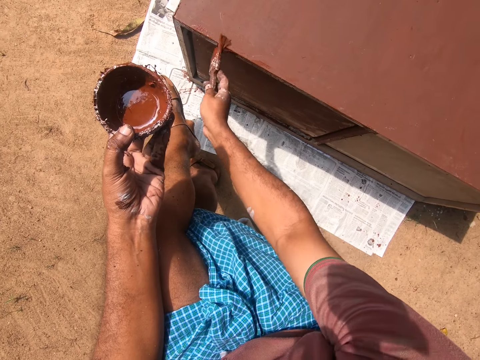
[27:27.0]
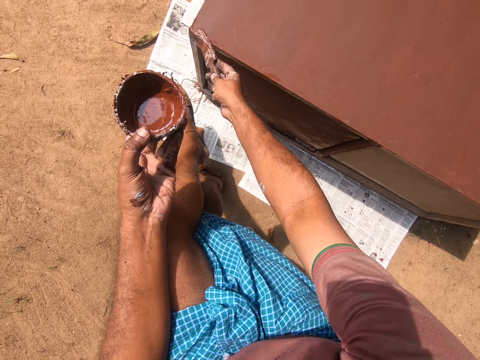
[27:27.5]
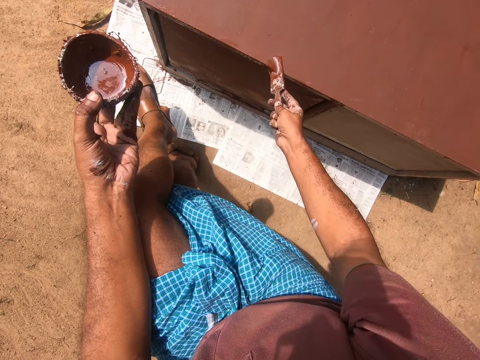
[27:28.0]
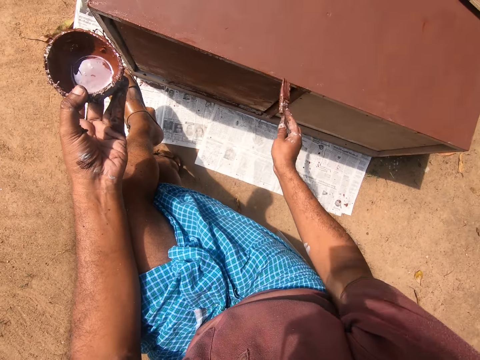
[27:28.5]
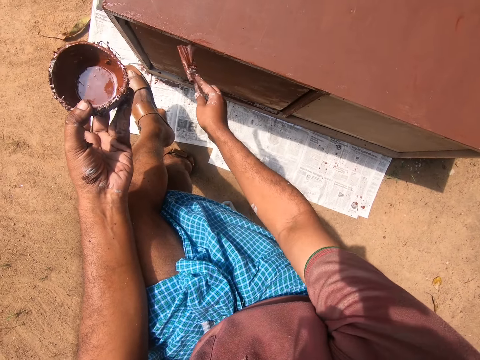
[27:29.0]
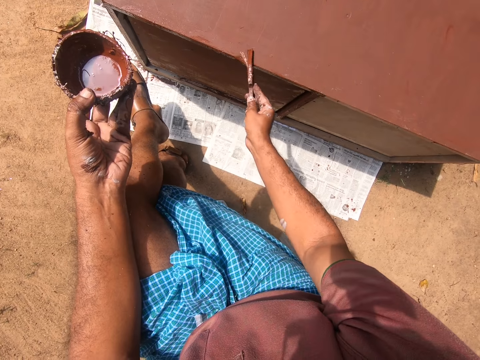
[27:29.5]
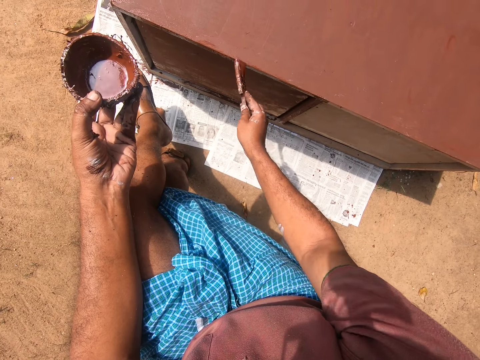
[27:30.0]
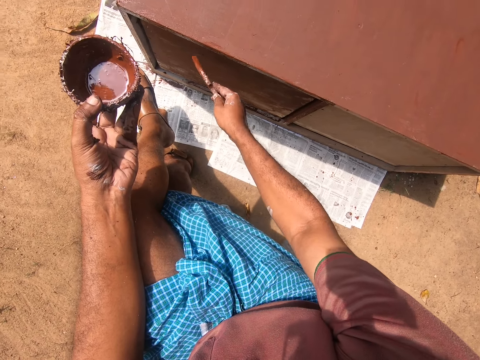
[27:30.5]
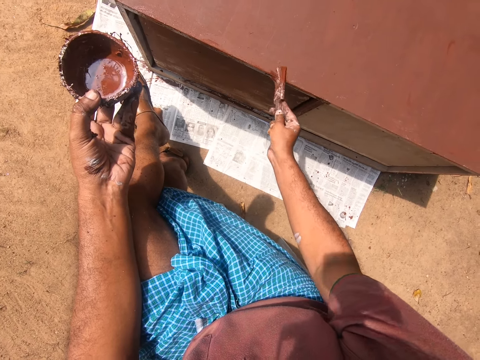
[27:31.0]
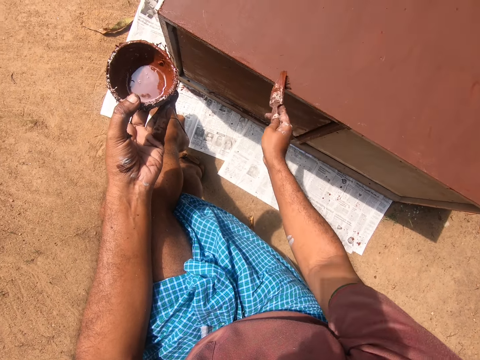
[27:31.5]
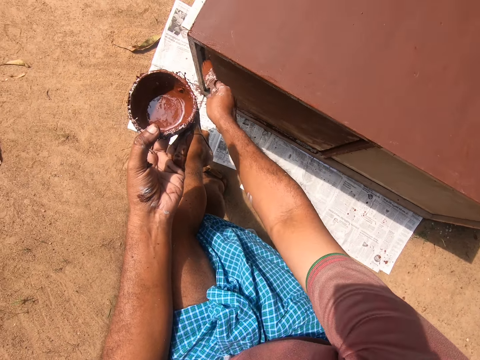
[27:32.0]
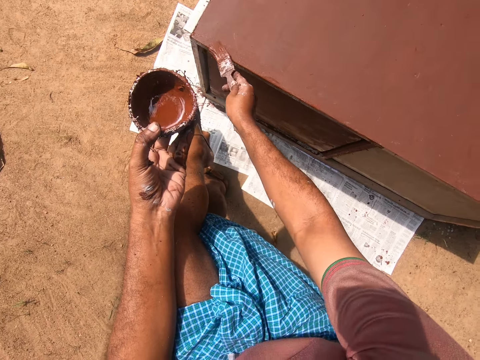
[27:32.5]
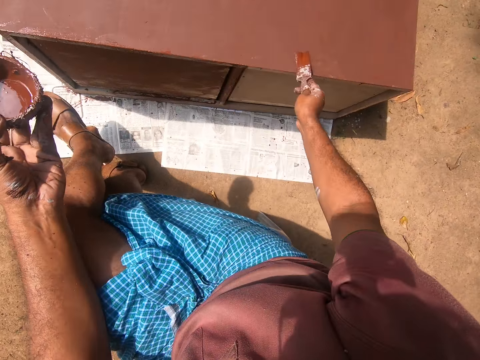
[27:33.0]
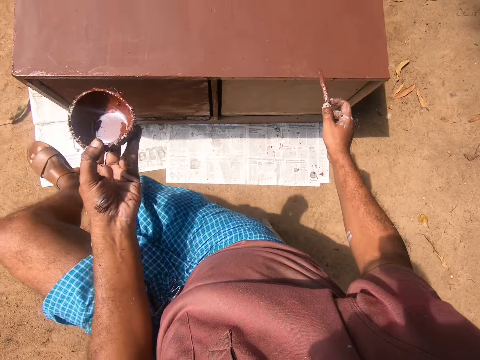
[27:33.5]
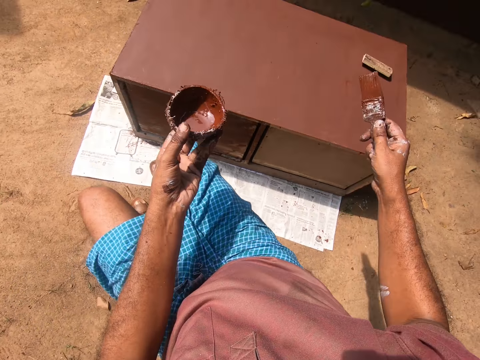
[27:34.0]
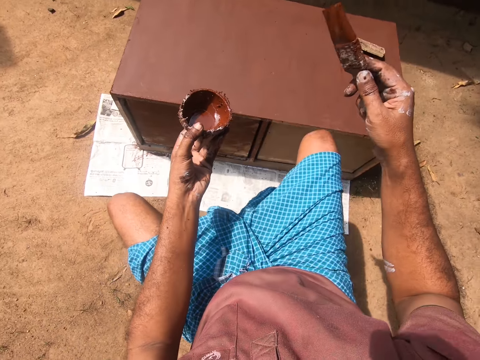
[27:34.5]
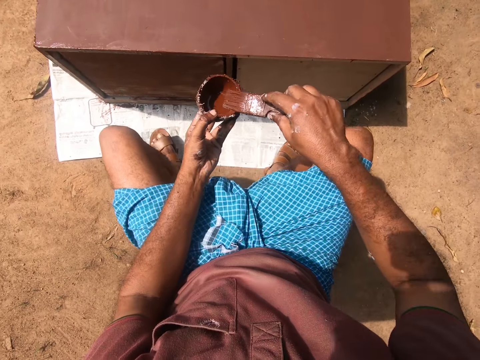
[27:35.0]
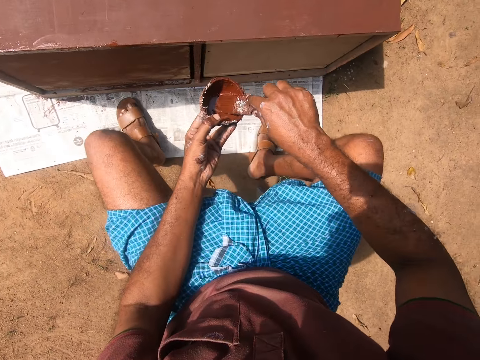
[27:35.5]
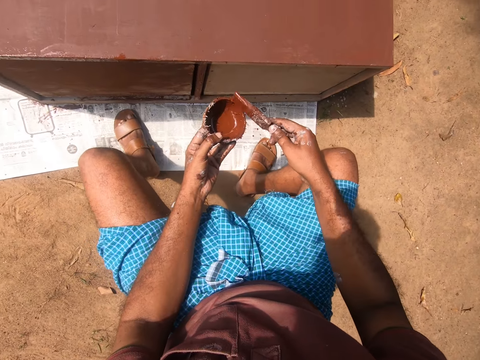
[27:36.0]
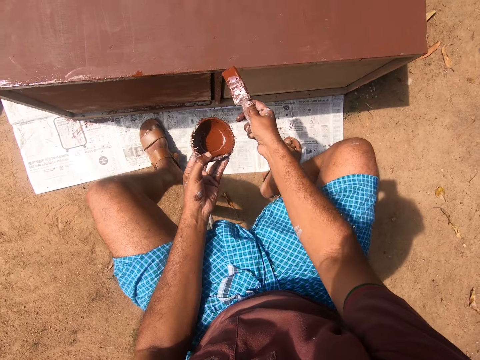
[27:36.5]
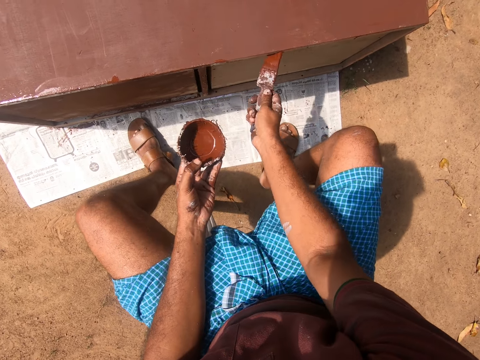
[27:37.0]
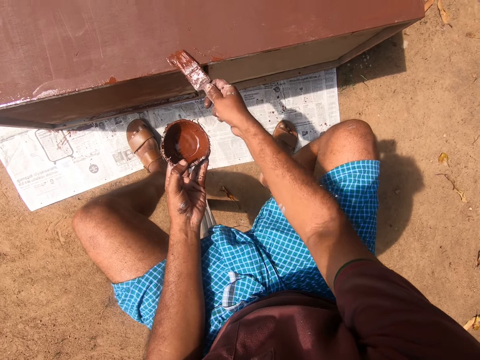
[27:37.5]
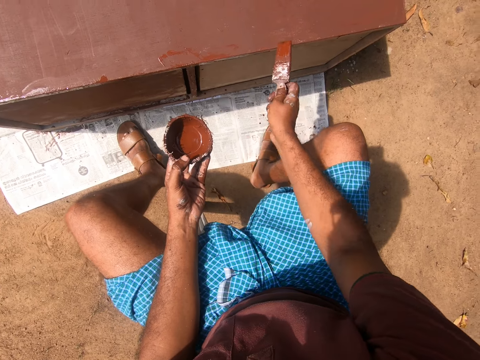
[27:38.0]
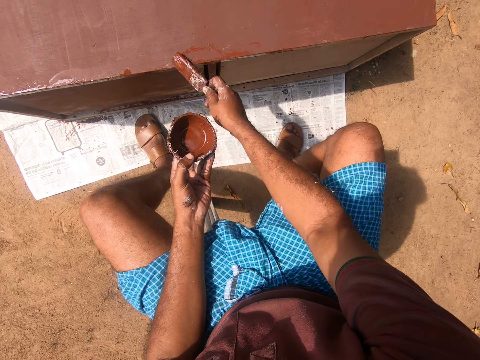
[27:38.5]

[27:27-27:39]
The camera wearer paints a cabinet using a brush. He paints the cabinet using the brush repeatedly. He gets some paint with the paintbrush in his right hand from the paint container in his left hand. He paints the cabinet with the paintbrush in his right hand.

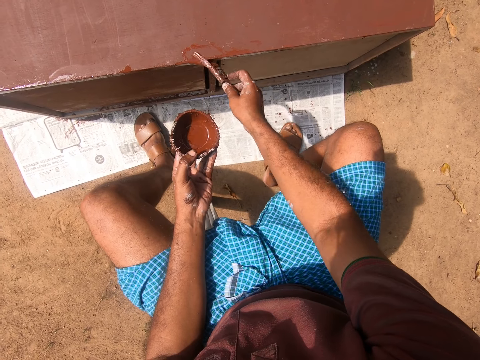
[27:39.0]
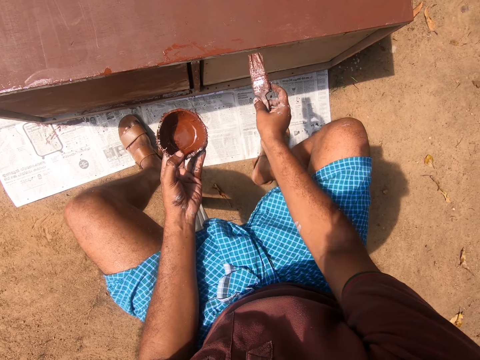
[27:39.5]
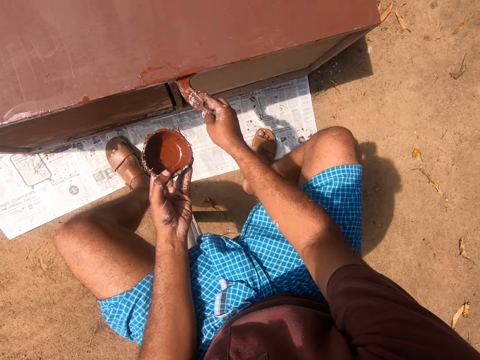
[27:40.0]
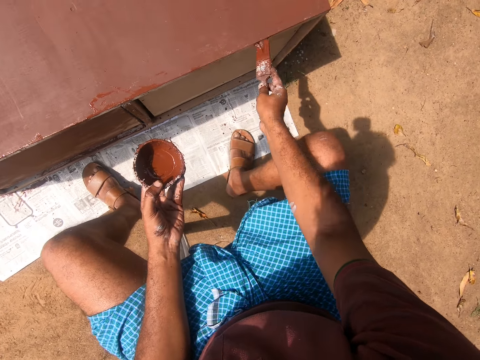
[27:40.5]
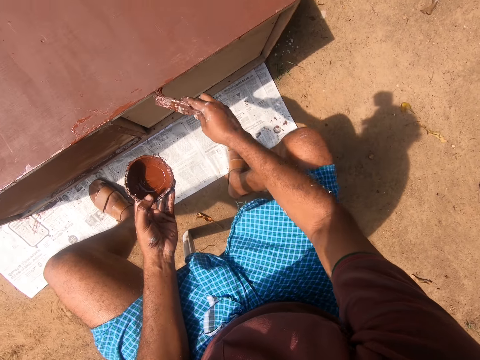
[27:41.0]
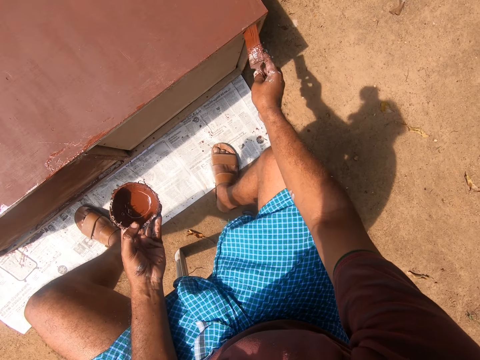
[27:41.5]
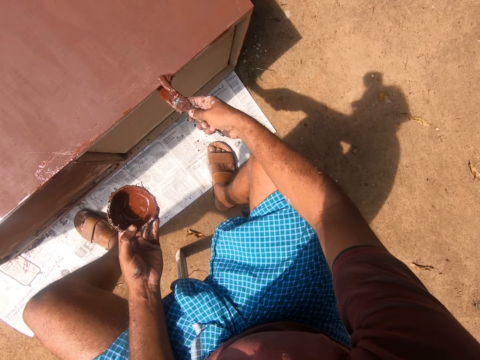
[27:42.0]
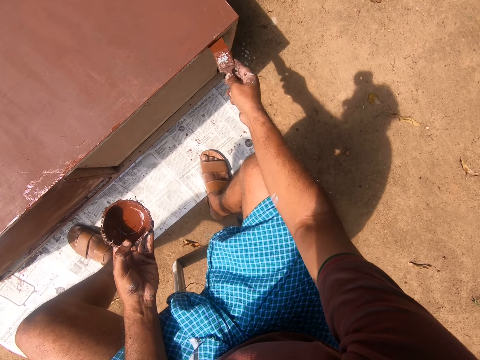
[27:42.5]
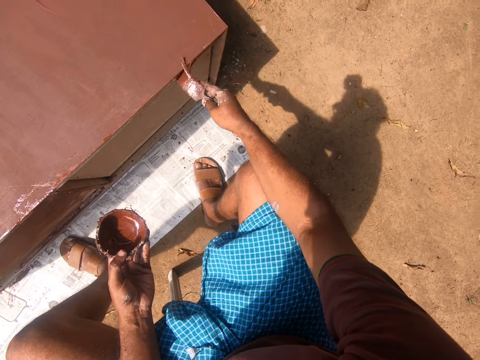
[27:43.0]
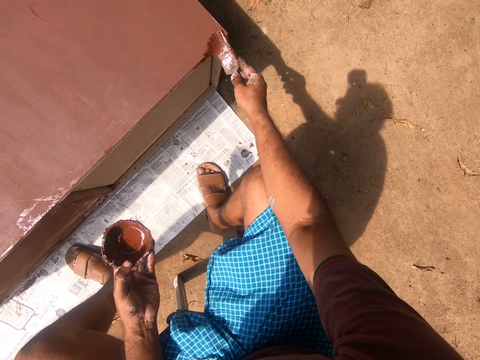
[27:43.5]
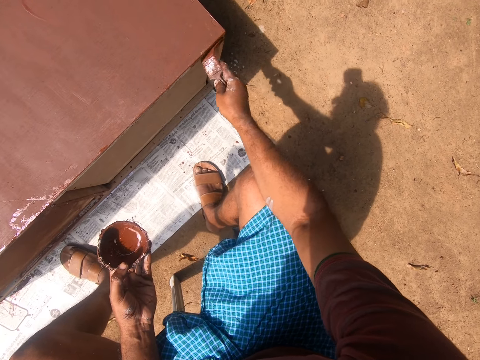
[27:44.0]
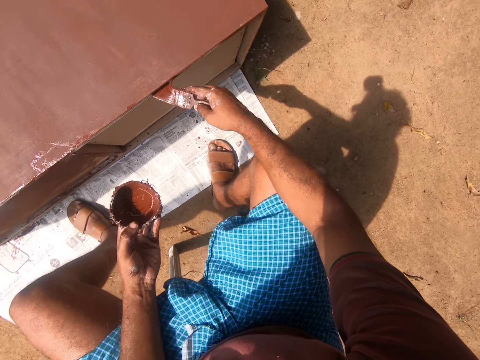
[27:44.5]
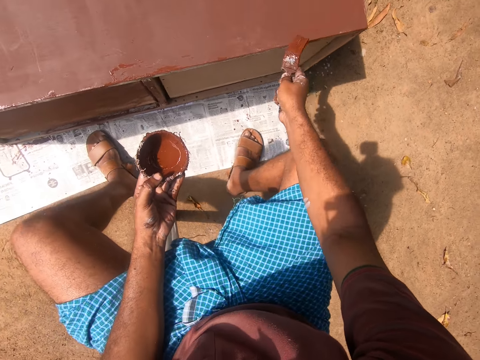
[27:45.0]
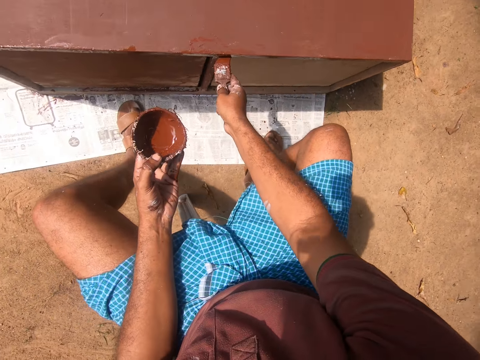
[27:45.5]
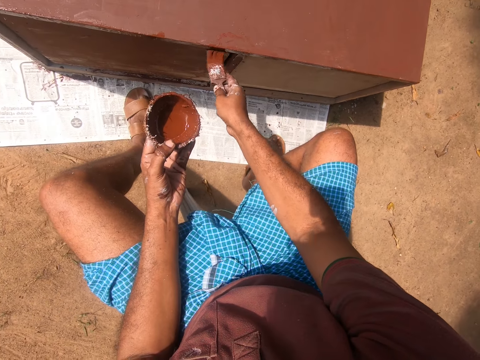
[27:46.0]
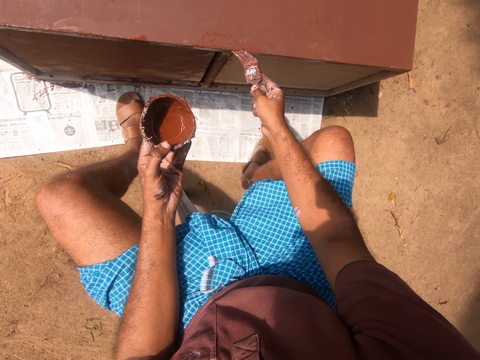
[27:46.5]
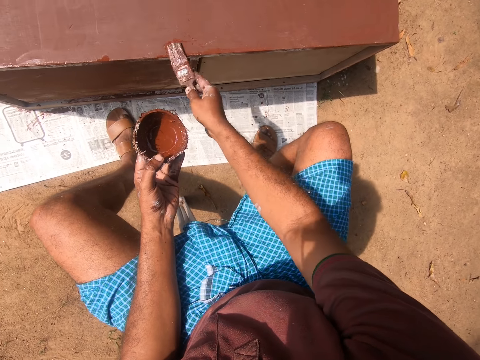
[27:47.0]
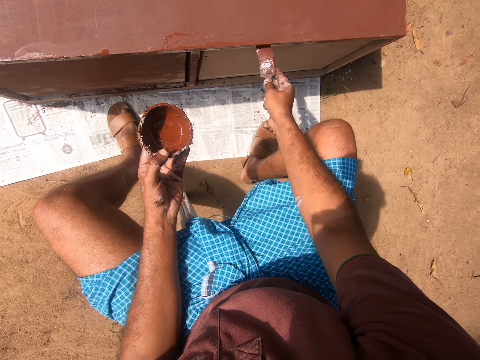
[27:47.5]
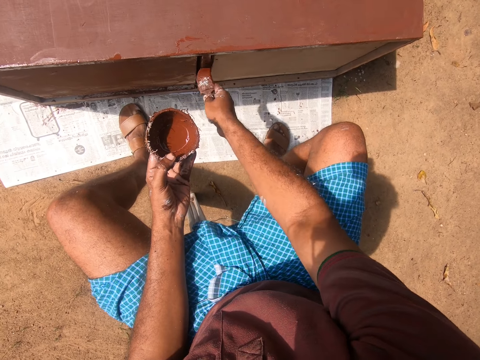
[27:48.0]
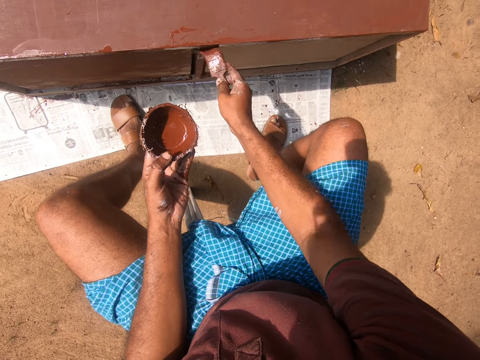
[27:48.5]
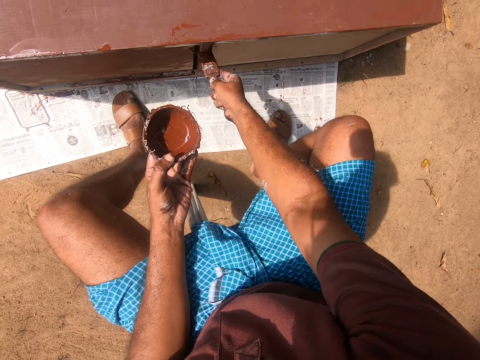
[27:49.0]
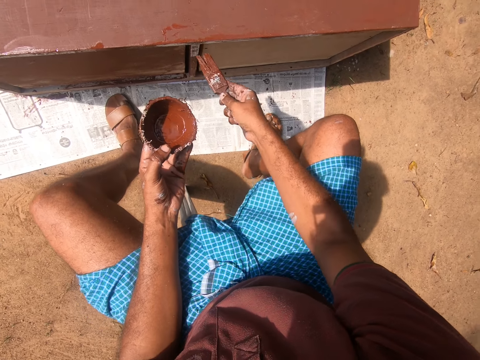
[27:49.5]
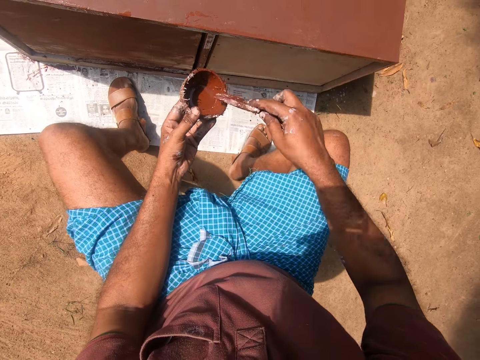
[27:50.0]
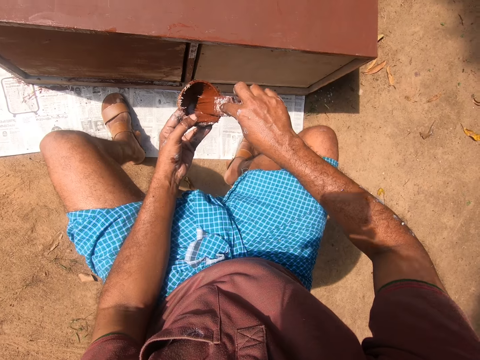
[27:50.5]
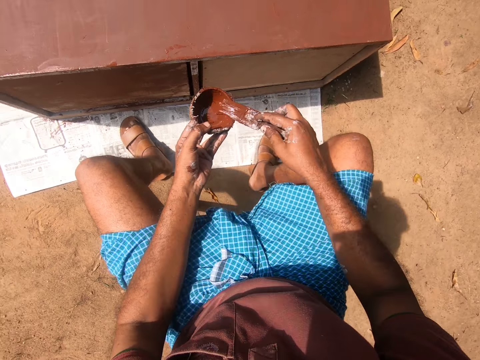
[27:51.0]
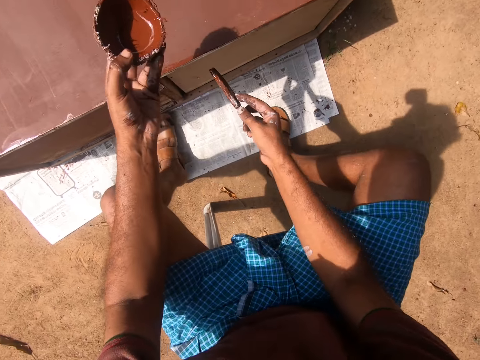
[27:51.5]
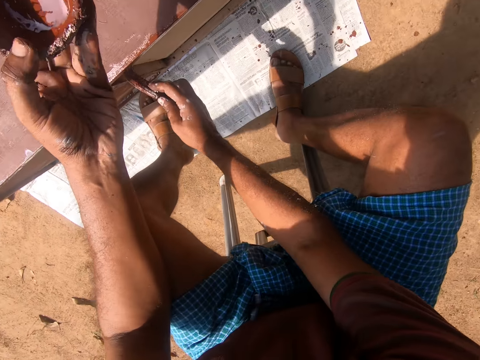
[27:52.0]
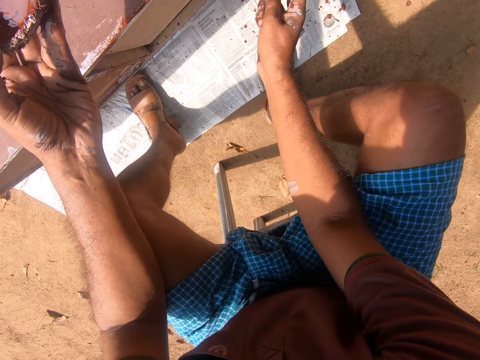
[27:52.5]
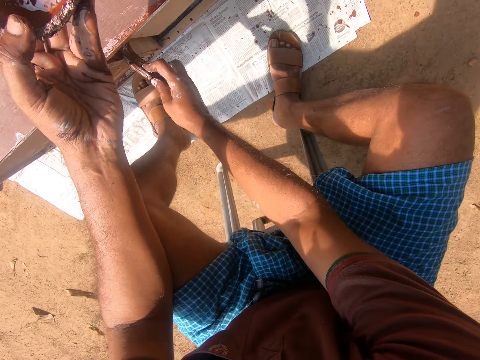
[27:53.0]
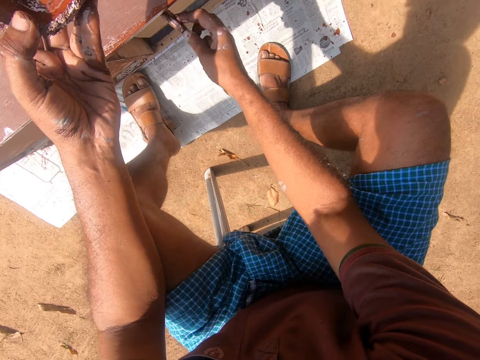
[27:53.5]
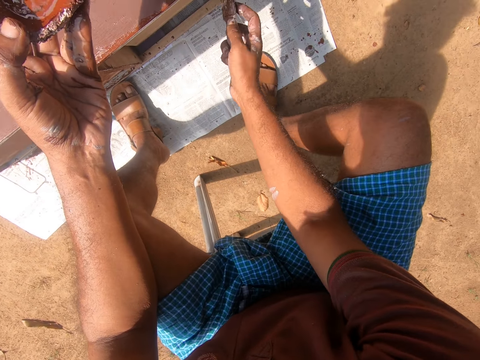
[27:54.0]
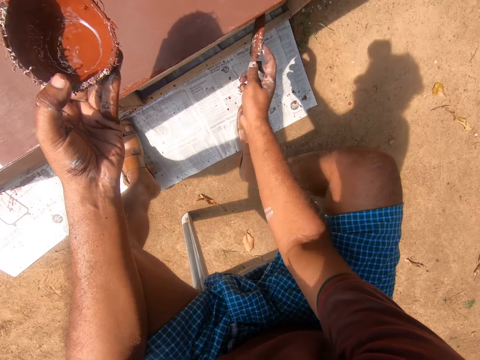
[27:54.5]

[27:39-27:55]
The camera wearer paints a cabinet using a brush. He paints the cabinet using the brush repeatedly. He gets some paint with the paintbrush in his right hand from the paint container in his left hand. He paints the cabinet with the paintbrush in his right hand. He paints the cabinet again.
